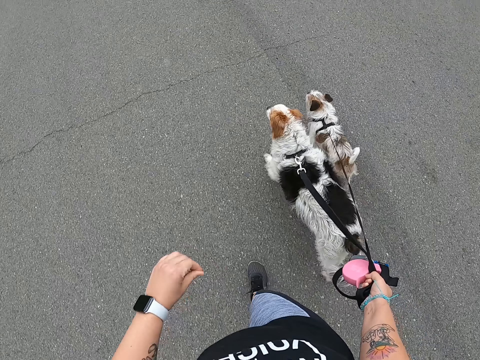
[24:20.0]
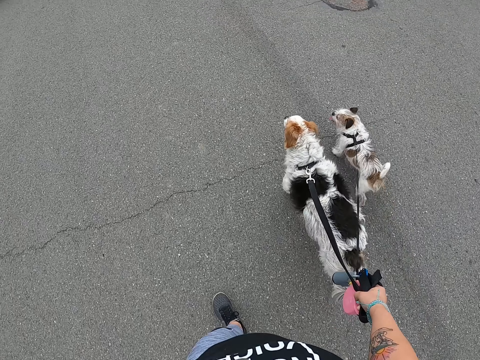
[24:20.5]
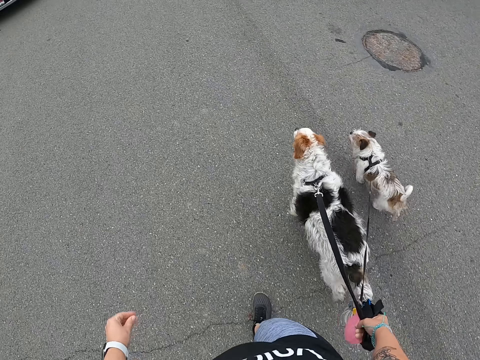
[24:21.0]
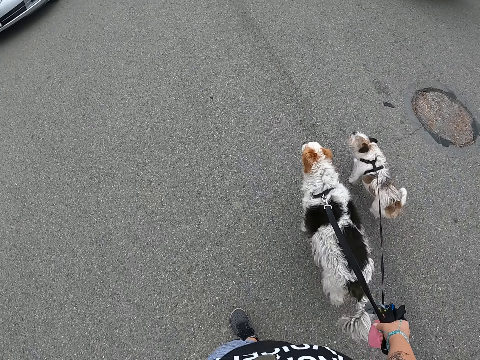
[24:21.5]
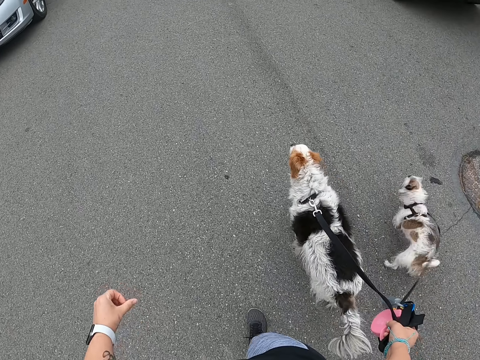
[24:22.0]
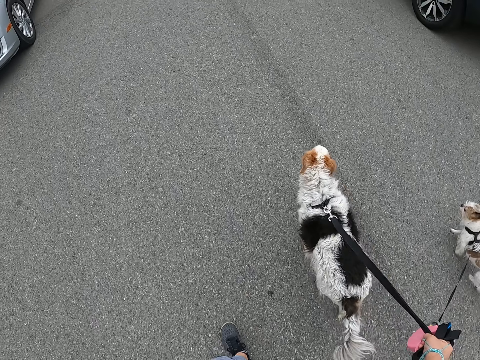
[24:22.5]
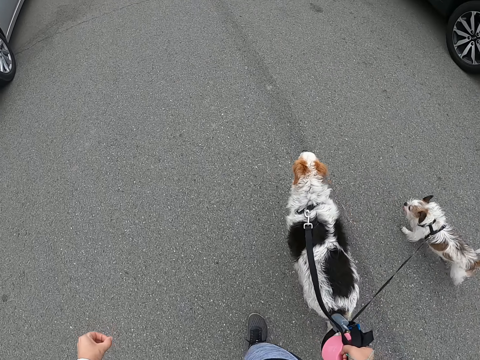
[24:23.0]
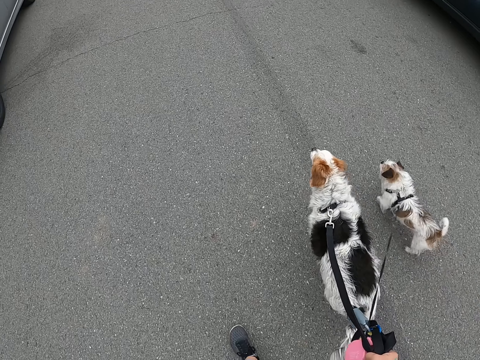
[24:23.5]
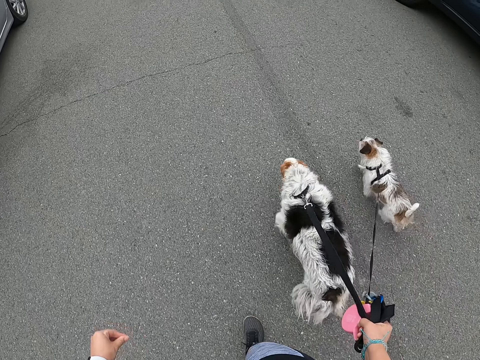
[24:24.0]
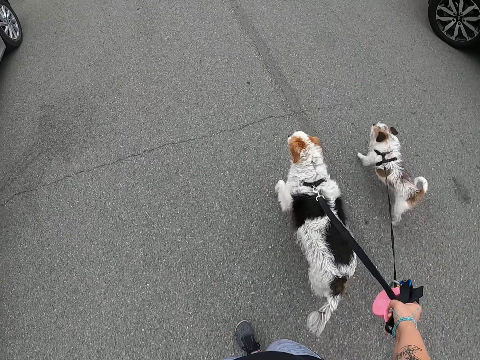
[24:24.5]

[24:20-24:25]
The camera wearer drops her left hand from her face.

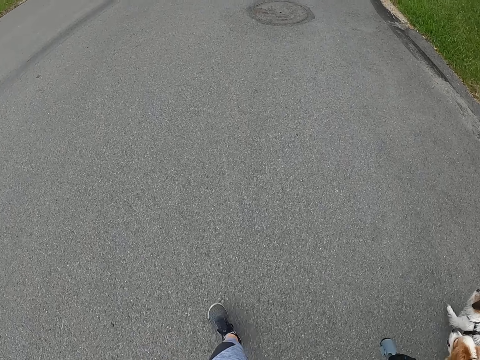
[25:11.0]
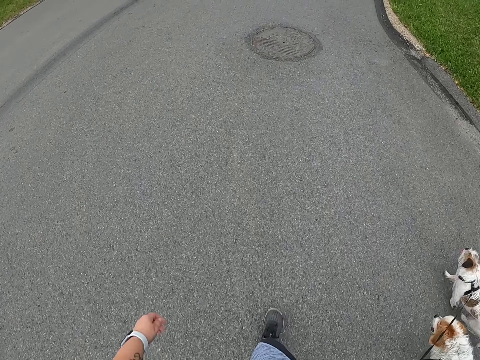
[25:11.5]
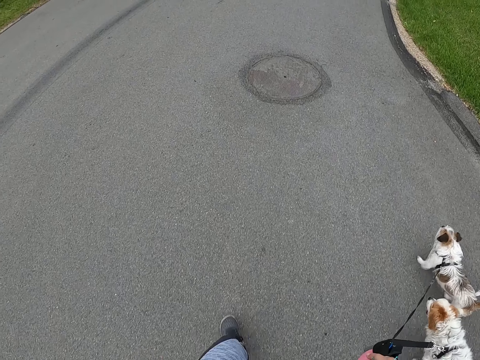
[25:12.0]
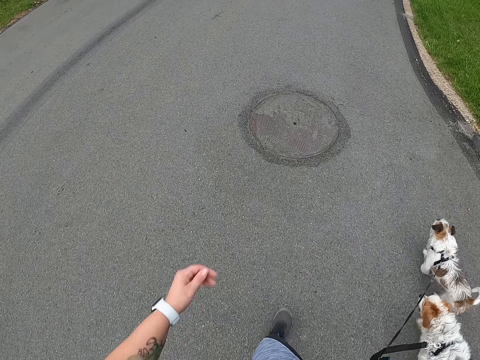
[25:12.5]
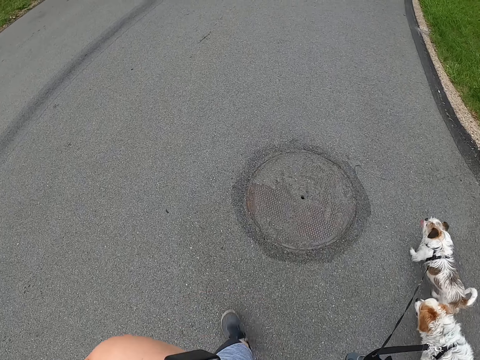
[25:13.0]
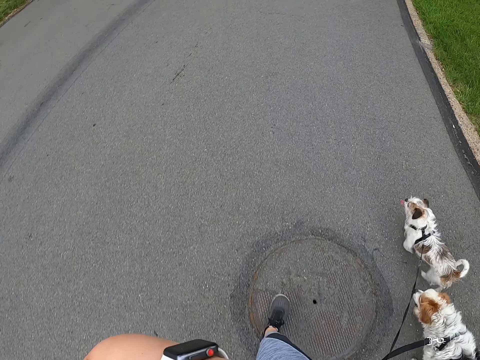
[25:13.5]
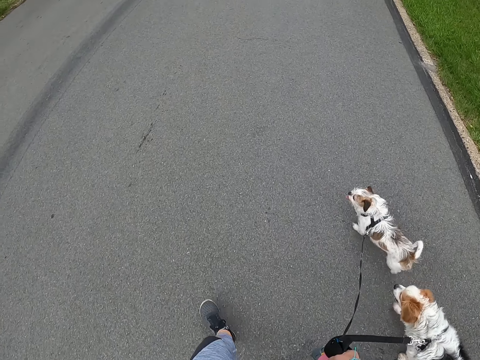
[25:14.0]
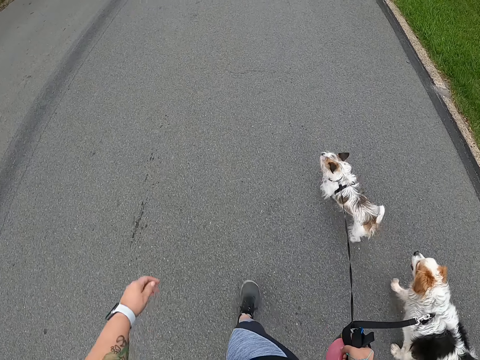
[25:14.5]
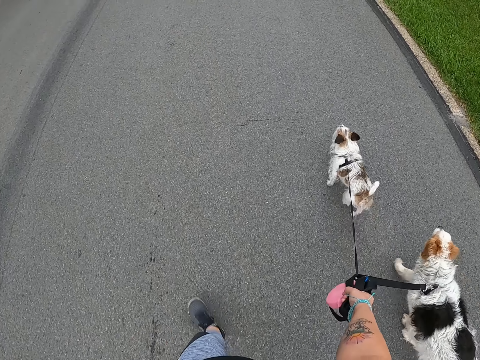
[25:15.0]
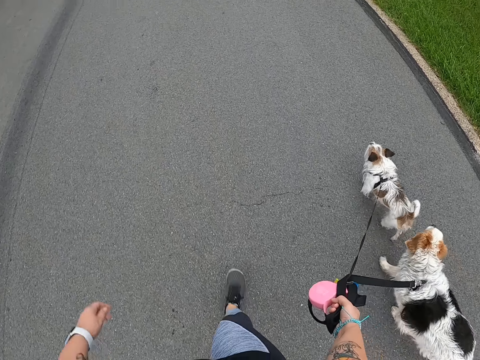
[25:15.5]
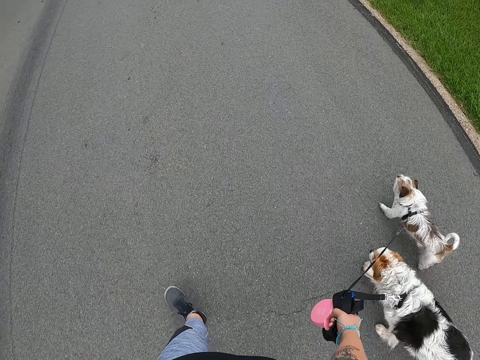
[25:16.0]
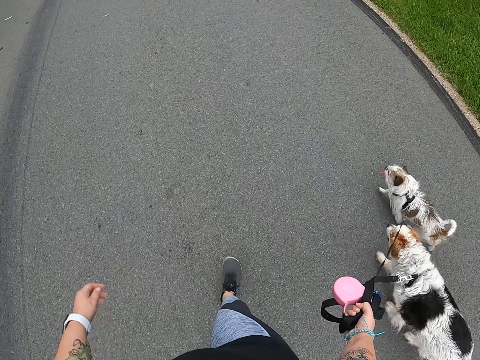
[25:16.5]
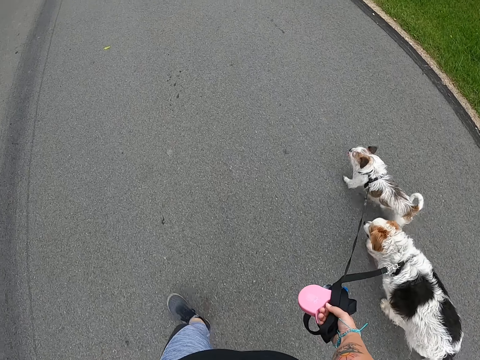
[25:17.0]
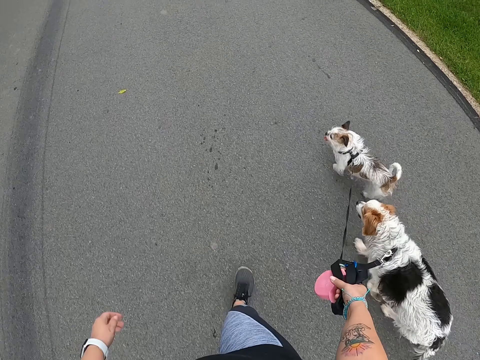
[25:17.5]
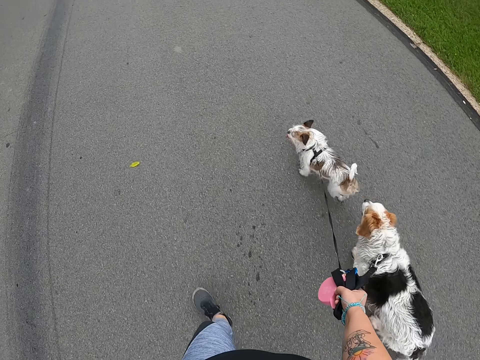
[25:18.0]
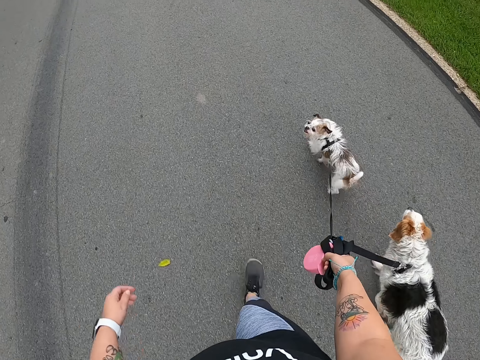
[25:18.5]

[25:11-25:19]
The camera wearer touches her face with her left hand. She drops her left hand from her face.

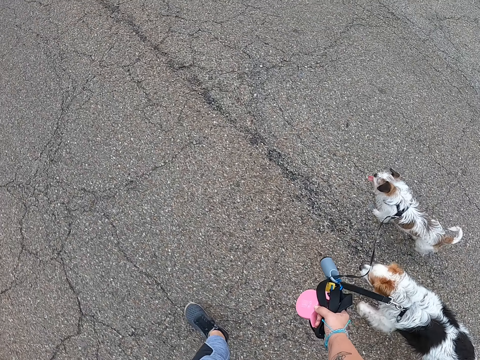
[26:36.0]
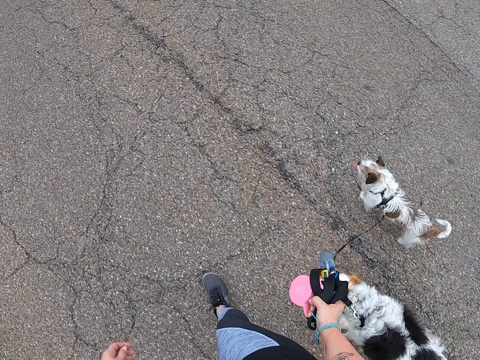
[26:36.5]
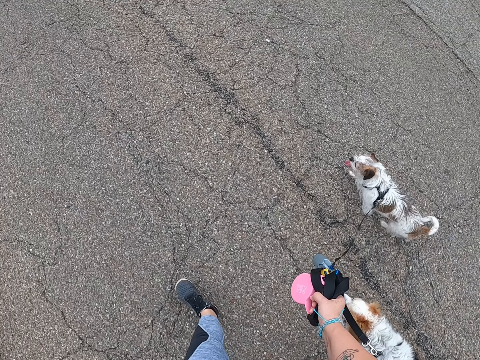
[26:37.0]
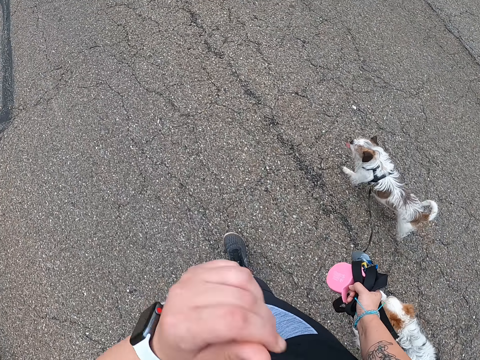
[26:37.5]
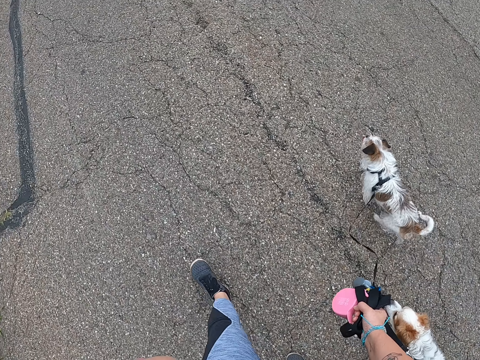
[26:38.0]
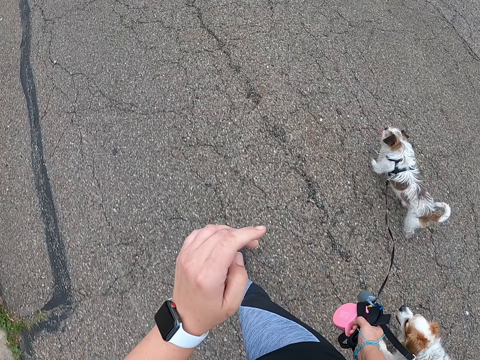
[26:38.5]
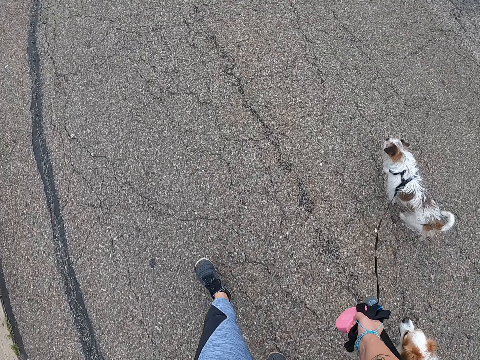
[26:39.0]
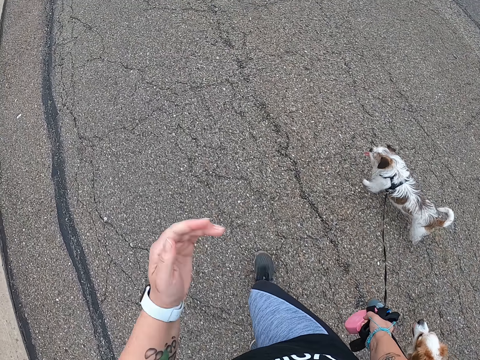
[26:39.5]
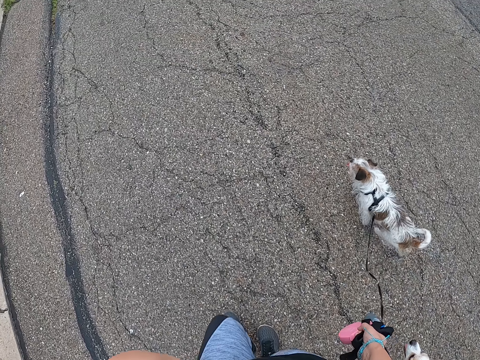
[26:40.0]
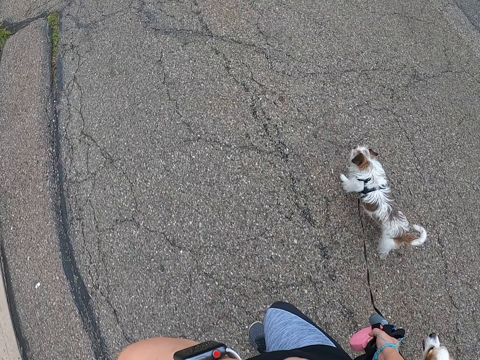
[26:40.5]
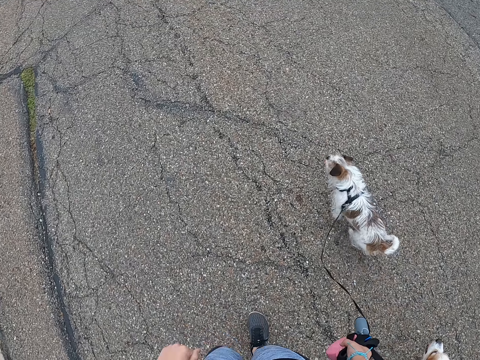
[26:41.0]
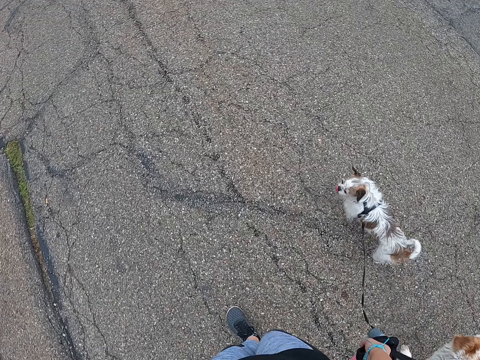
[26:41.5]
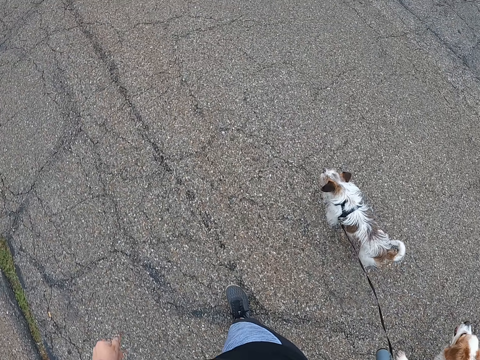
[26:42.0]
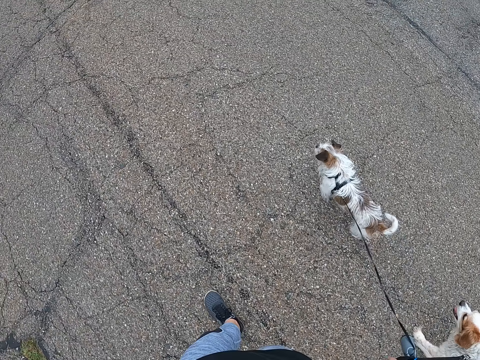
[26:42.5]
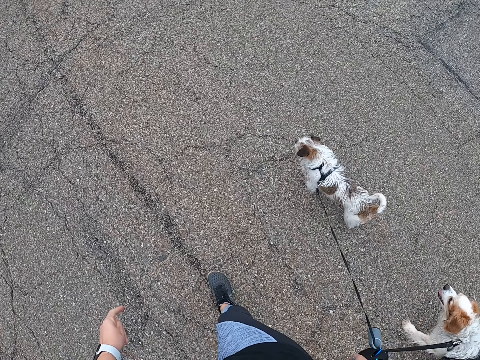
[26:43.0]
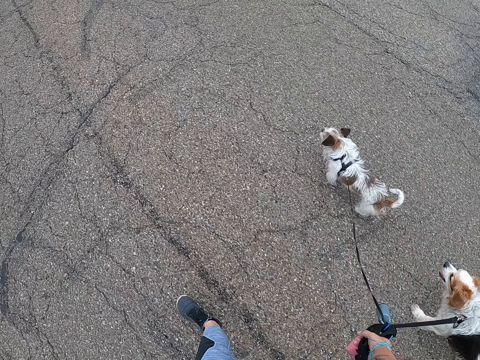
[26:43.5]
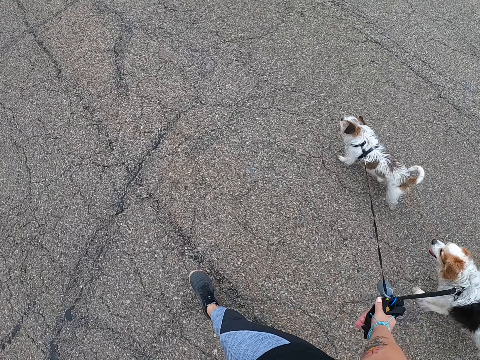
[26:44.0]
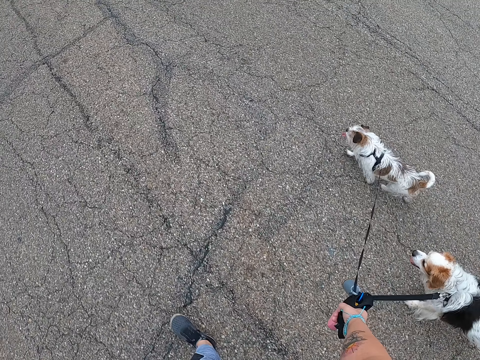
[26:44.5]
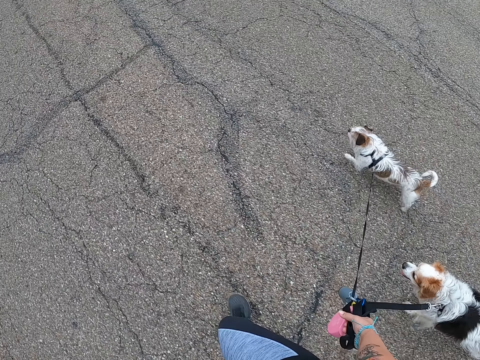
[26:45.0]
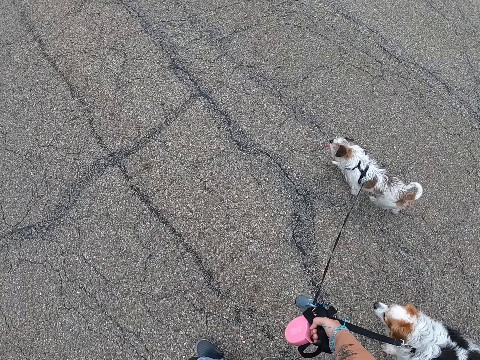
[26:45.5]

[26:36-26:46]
The camera wearer touches her face with her left hand. She drops her left hand from her face. She touches her face with her left hand. She drops her left hand from her face.
